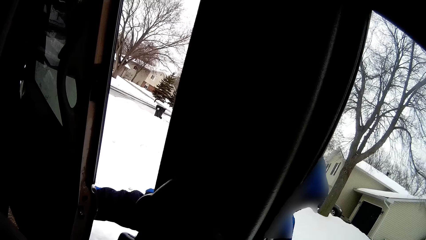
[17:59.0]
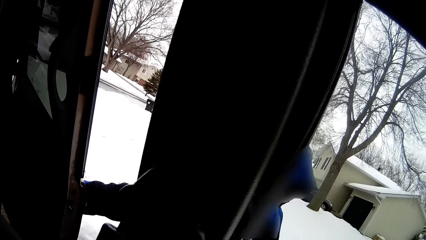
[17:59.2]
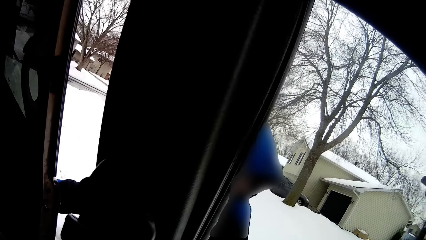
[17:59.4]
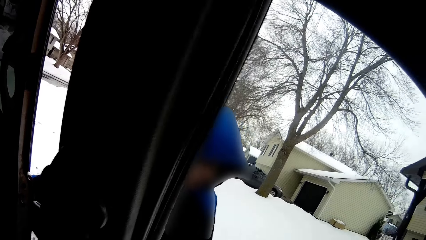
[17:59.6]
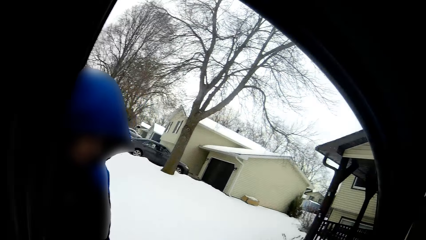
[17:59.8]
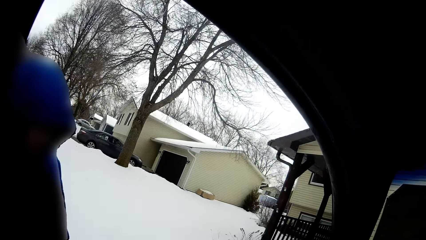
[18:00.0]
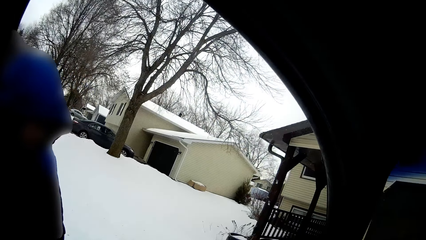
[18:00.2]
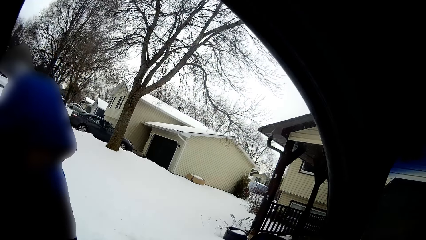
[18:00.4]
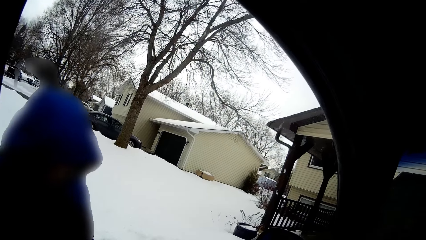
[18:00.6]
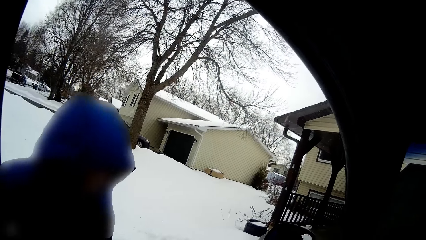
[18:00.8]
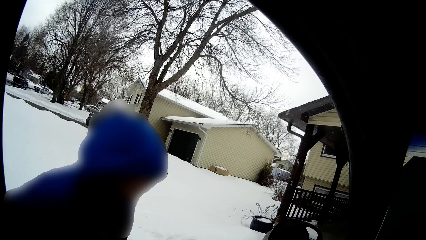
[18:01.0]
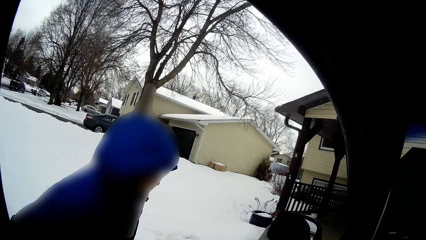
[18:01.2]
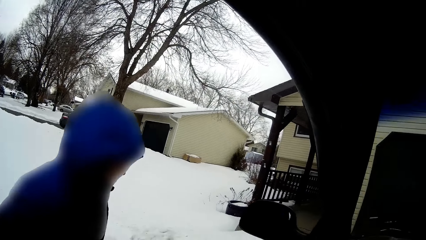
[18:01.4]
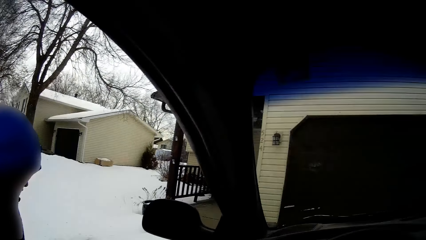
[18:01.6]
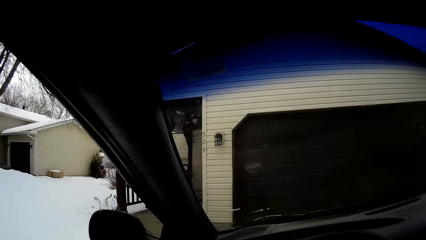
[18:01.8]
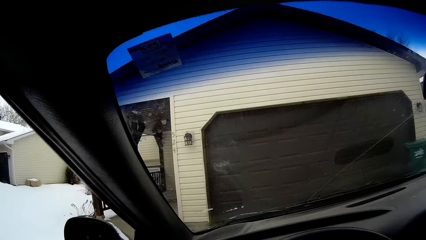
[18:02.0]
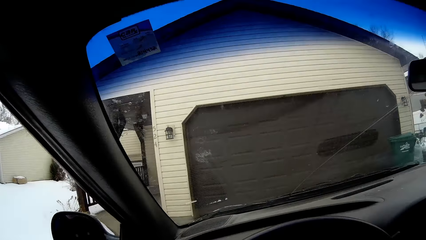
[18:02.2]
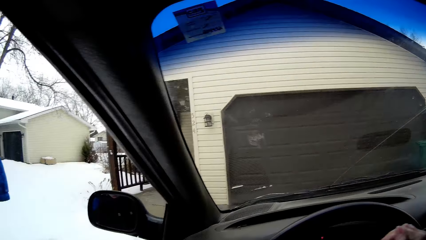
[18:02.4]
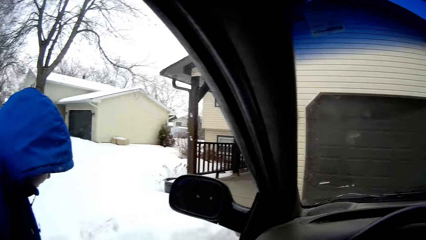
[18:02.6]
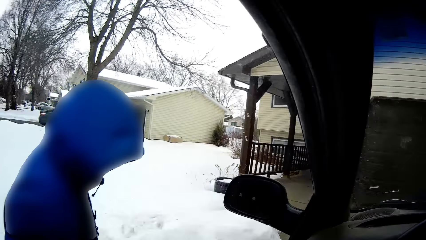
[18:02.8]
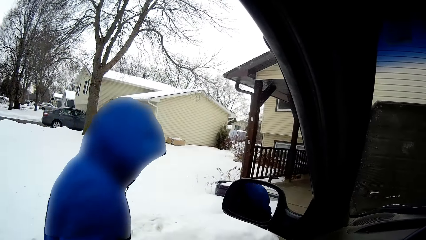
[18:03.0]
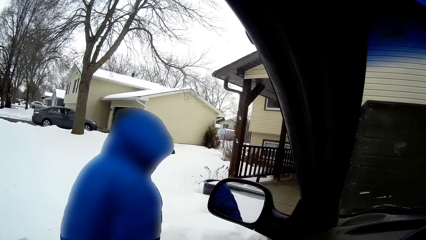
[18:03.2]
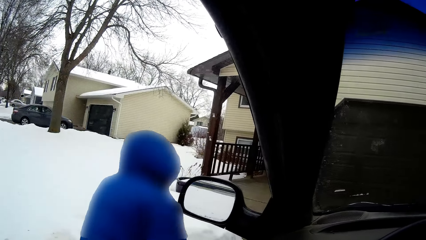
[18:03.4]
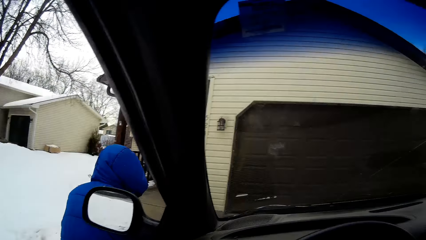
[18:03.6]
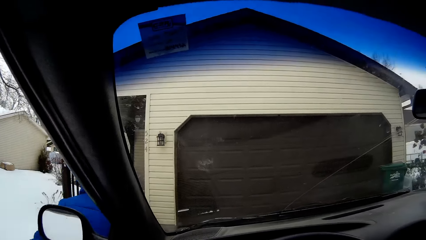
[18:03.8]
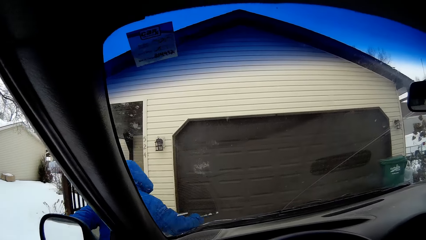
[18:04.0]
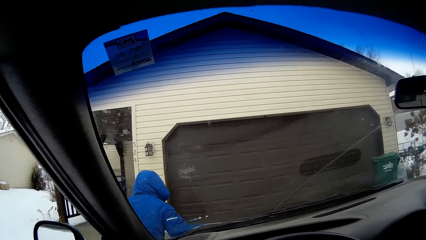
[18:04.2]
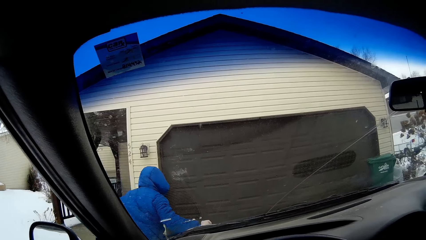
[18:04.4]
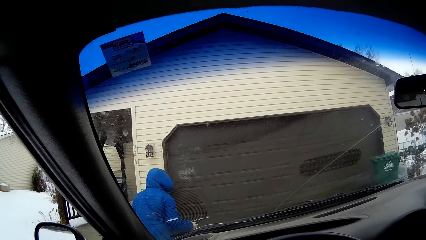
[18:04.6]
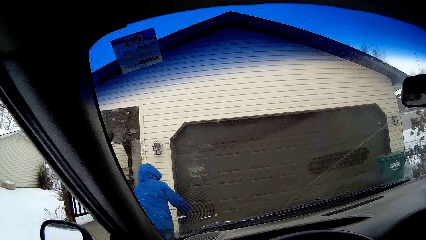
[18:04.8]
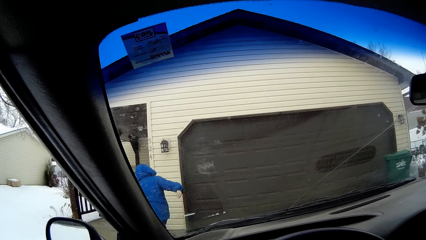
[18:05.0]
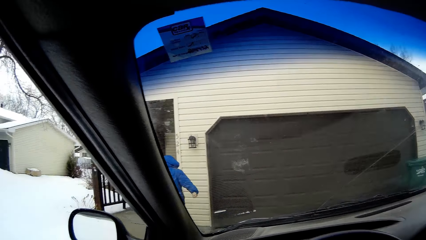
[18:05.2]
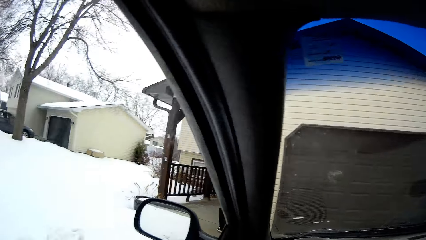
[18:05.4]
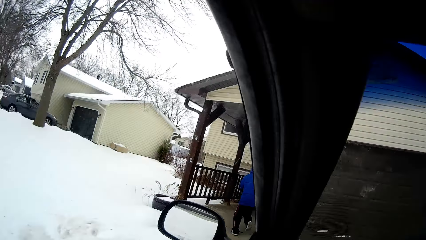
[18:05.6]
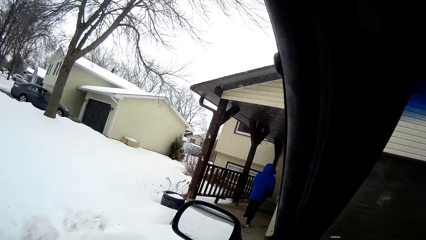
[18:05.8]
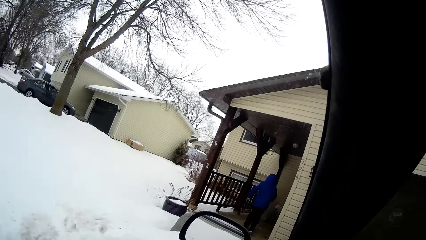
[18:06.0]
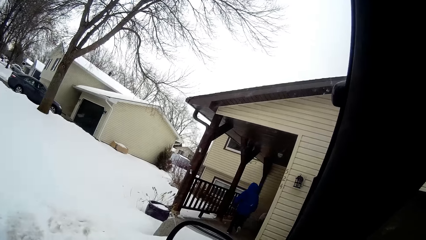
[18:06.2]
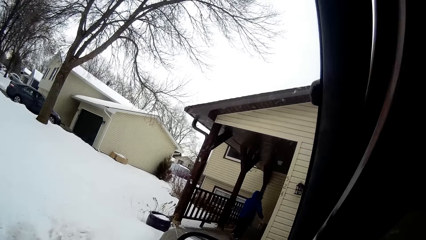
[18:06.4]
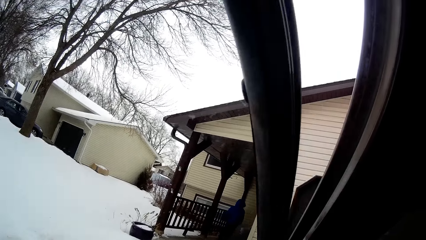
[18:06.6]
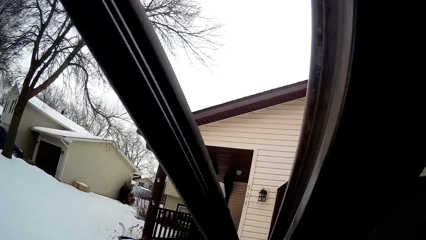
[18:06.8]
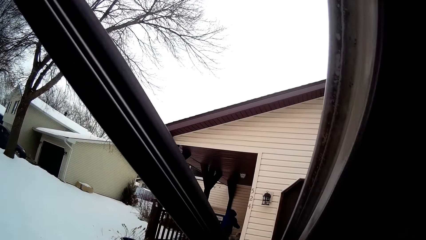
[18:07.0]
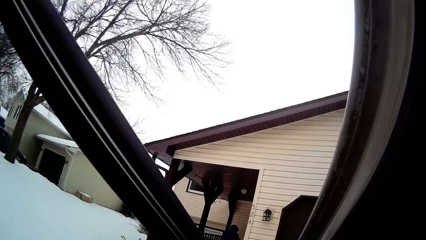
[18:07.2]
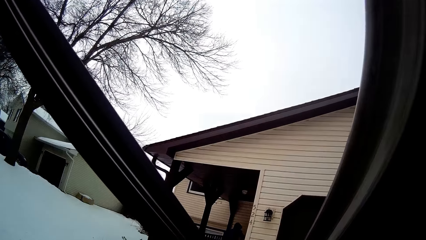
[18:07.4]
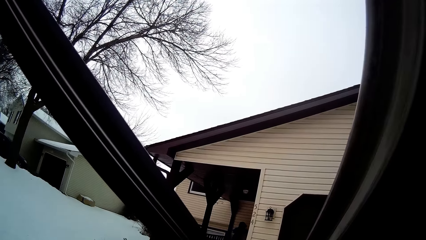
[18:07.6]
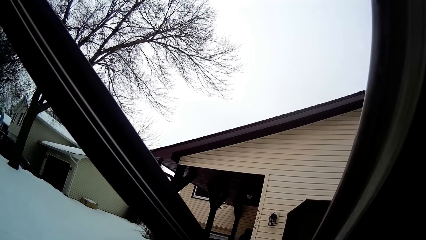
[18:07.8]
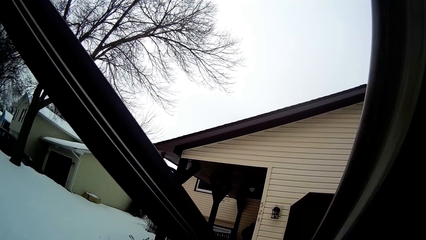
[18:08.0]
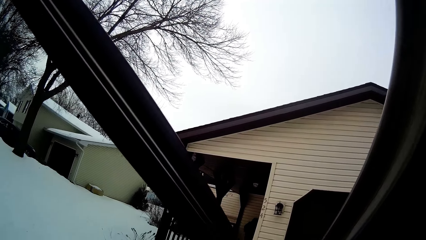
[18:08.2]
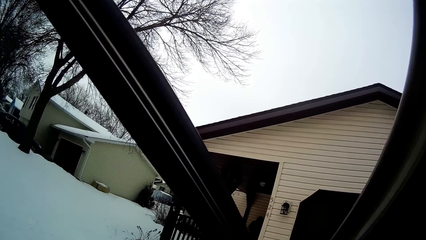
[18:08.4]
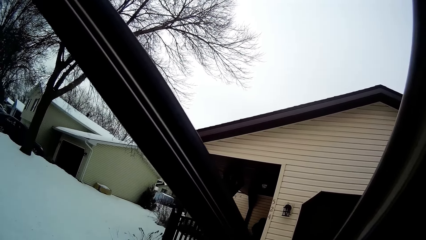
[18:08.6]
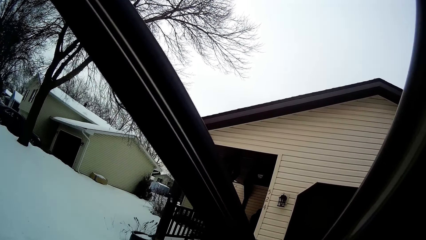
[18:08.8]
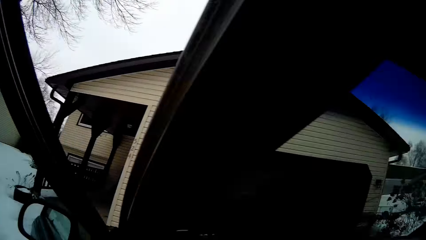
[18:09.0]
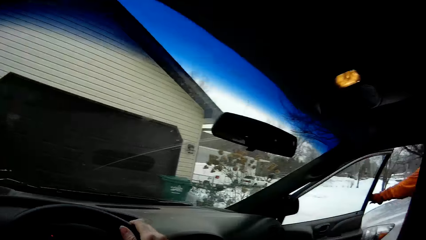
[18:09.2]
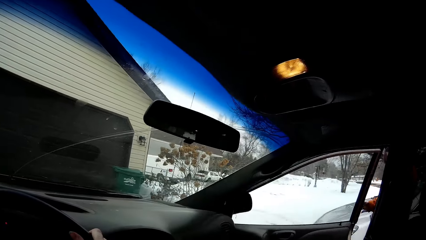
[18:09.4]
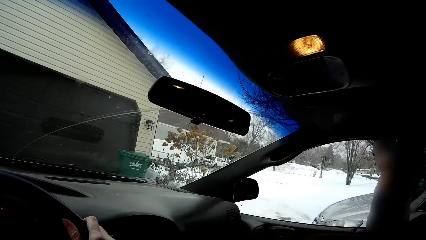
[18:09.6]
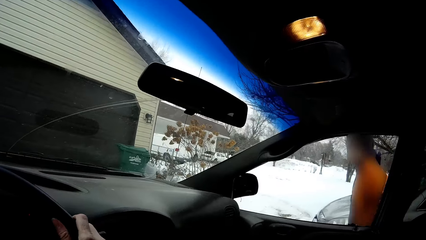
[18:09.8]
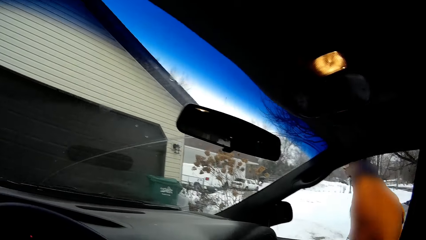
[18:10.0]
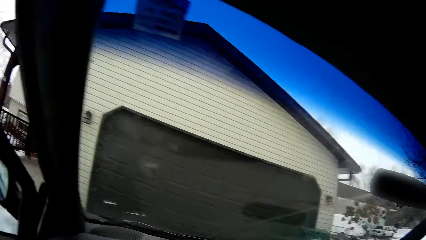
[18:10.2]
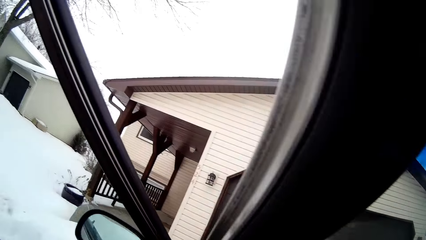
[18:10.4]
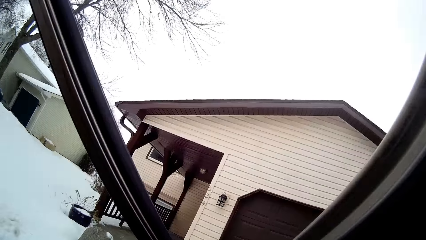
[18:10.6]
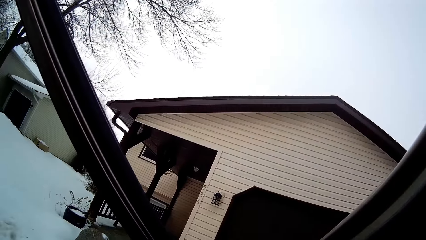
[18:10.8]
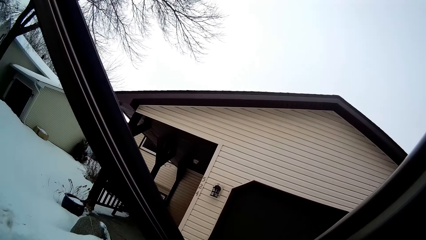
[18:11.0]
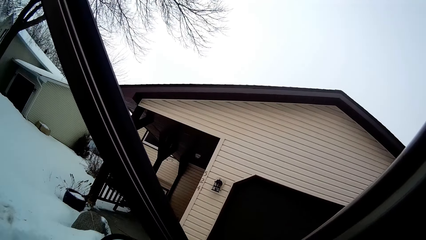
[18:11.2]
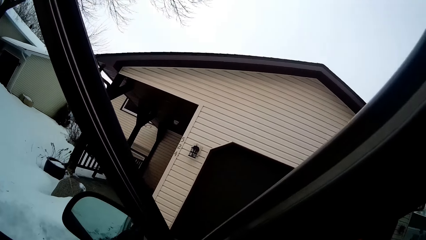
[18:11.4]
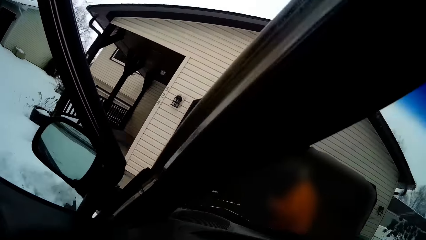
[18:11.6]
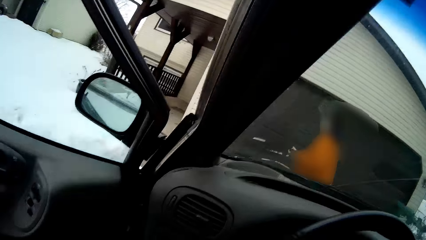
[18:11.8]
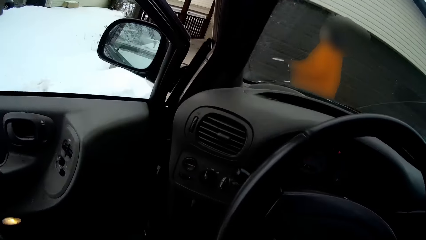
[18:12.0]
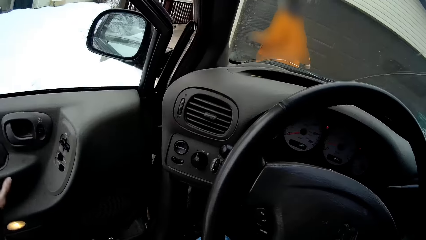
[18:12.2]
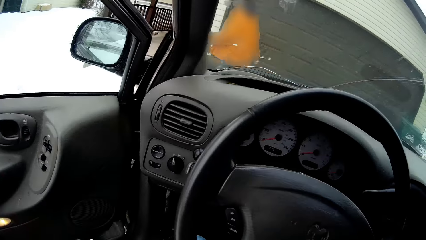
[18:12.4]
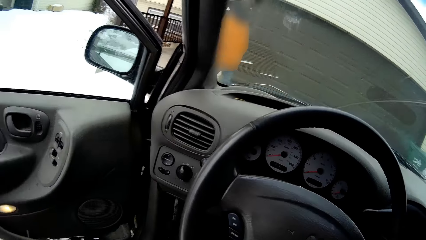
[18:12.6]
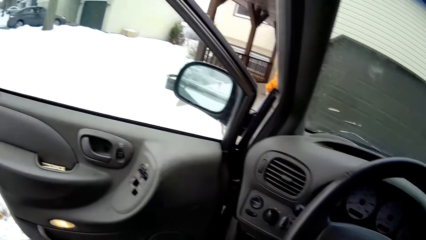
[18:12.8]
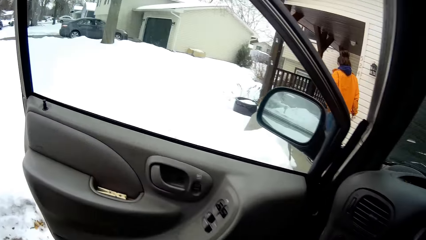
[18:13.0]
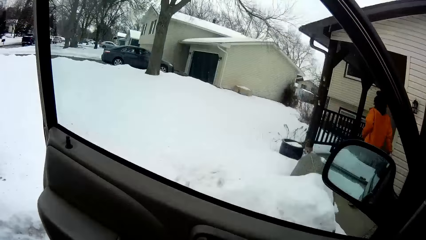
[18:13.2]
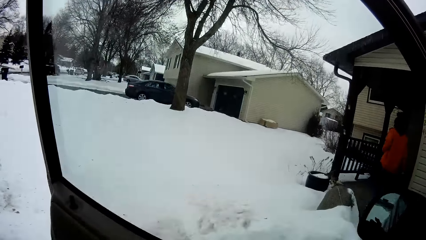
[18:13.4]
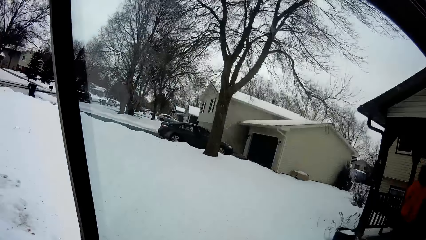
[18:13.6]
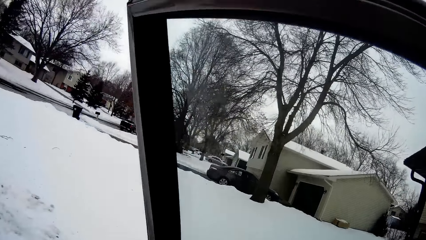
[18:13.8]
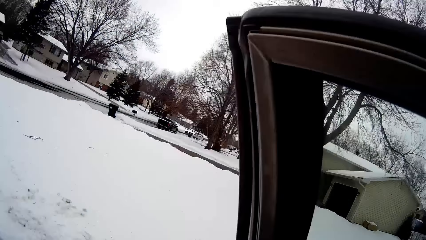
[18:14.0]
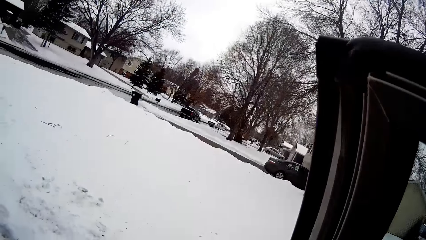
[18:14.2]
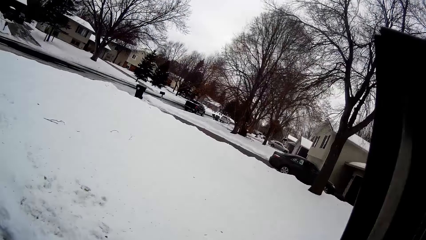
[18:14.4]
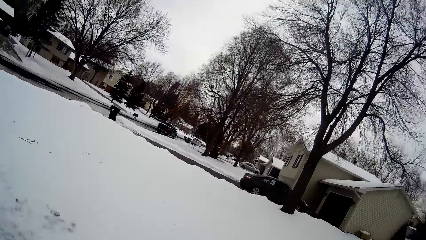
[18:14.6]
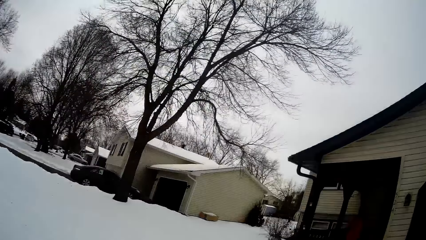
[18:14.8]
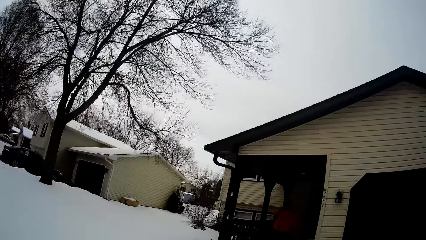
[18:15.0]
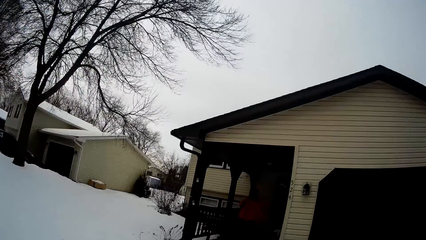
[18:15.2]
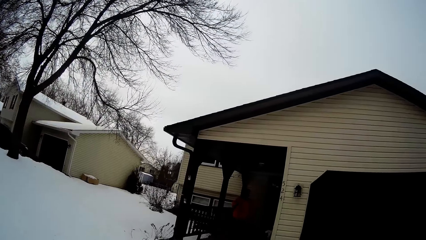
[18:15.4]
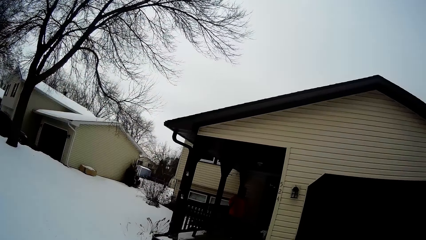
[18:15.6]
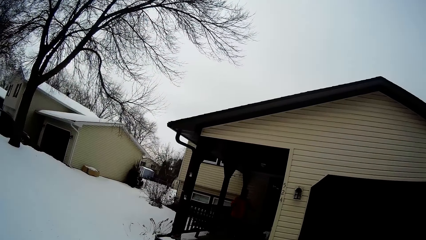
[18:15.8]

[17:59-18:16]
The boy walks away from the car to the house. The camera wearer opens the driver's door with her left hand. The girl closes the front passenger door with her left hand and walks away from the car to the house. The camera wearer steps out of the car.
